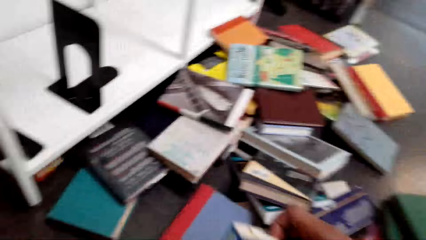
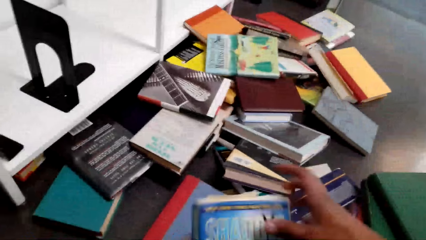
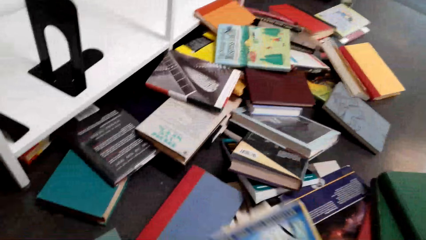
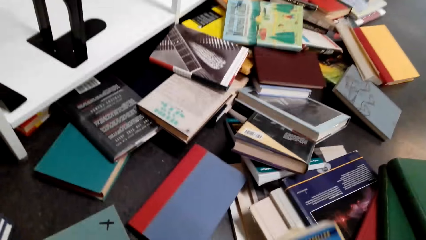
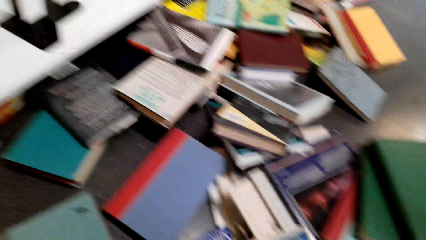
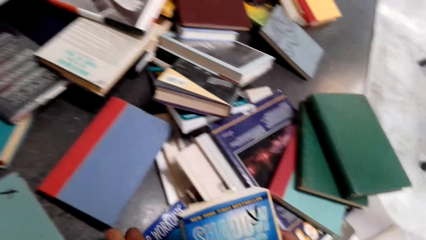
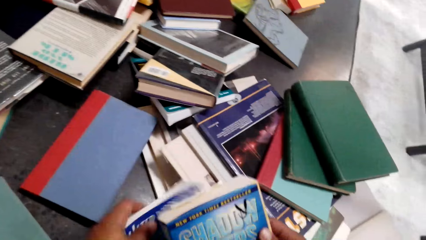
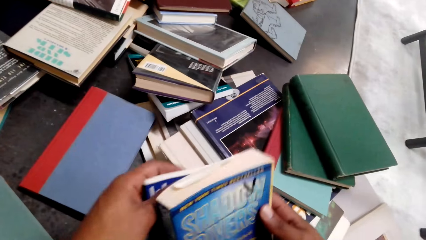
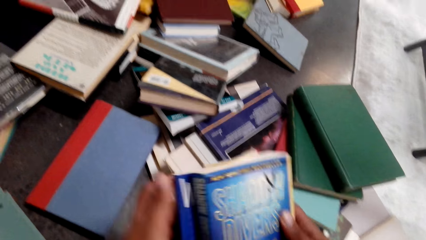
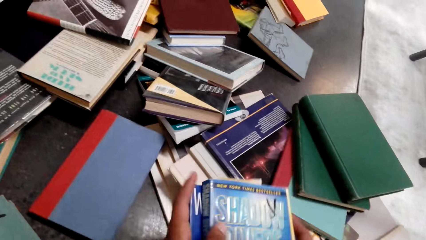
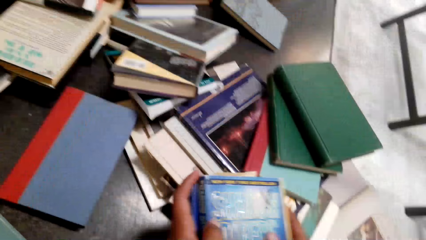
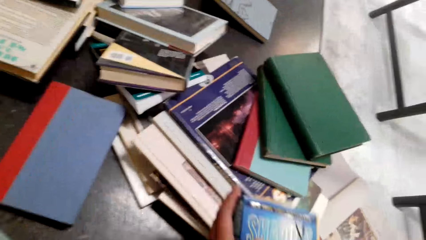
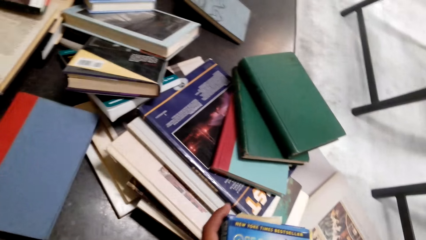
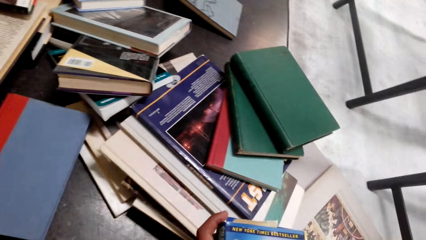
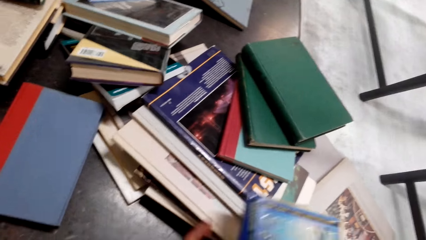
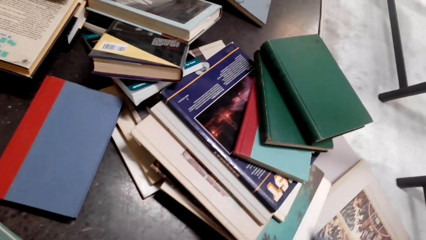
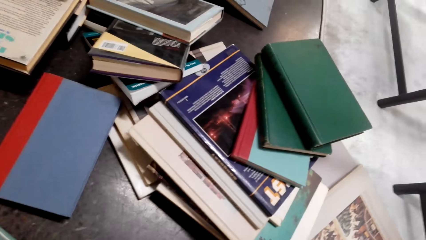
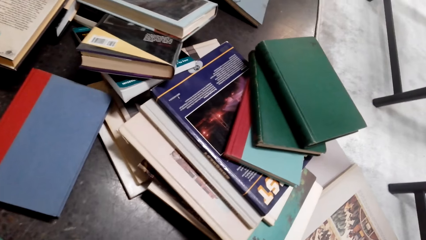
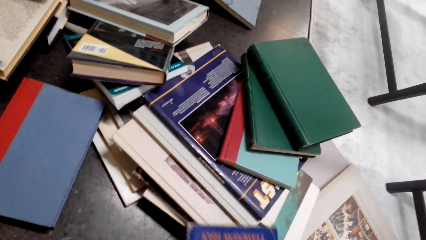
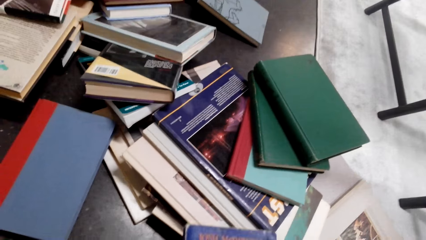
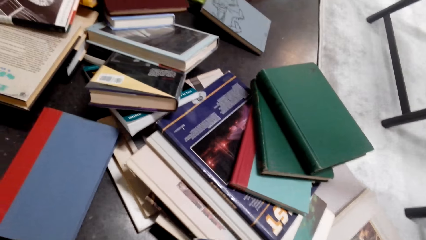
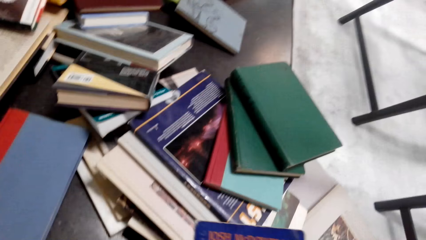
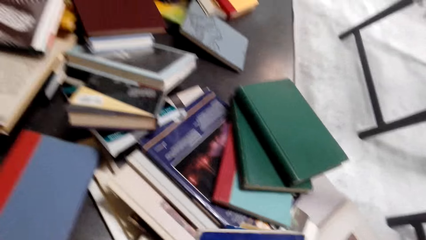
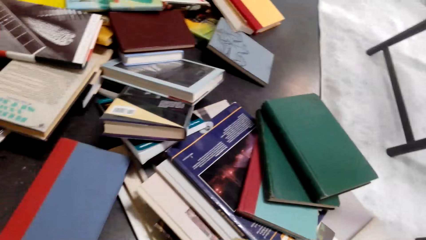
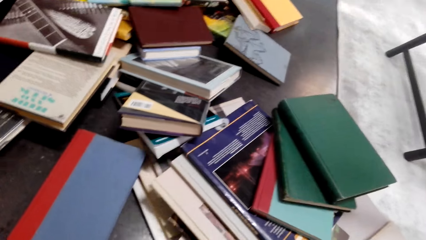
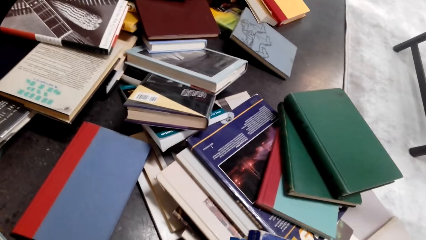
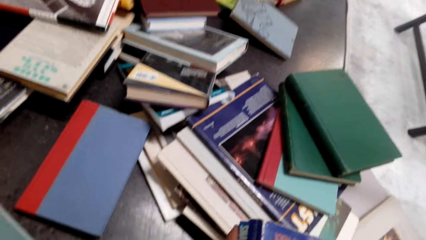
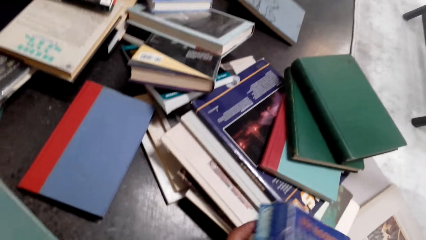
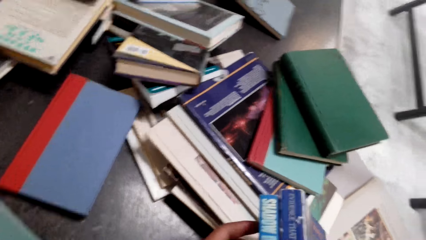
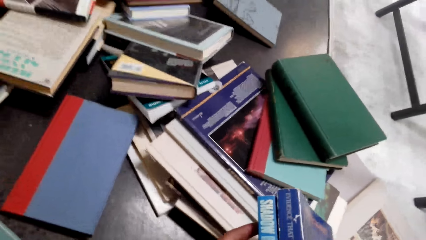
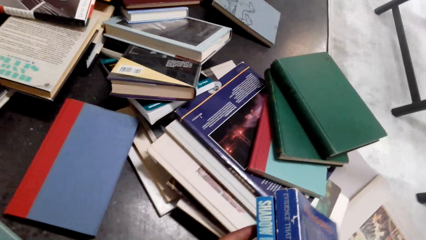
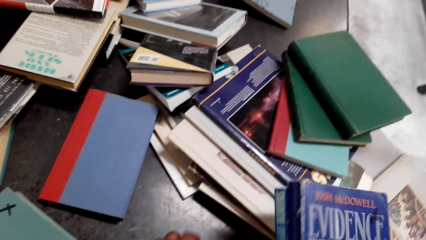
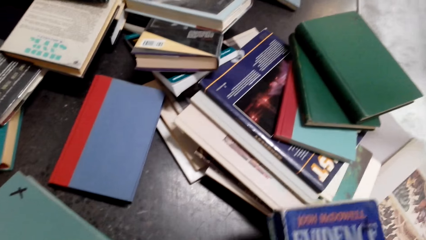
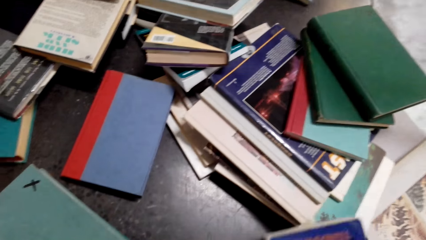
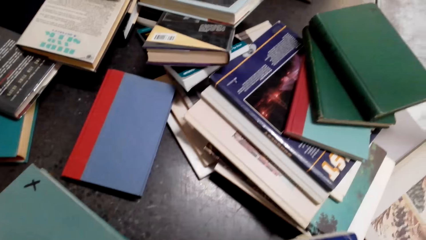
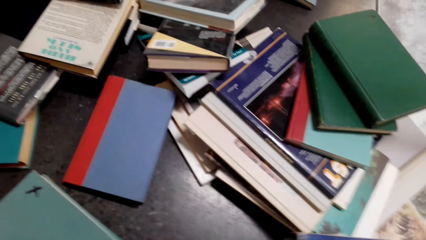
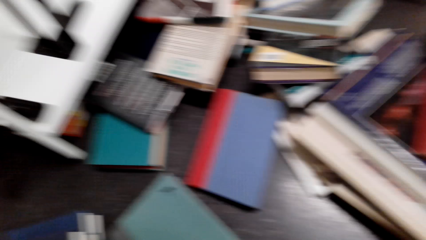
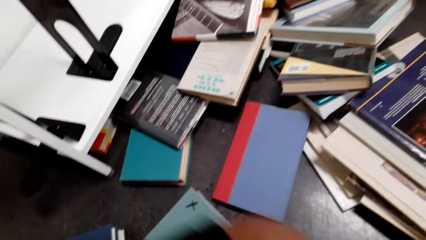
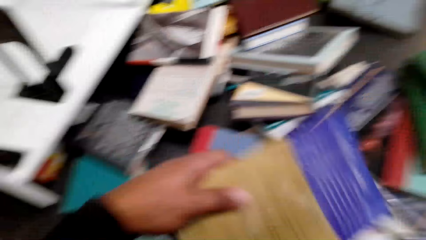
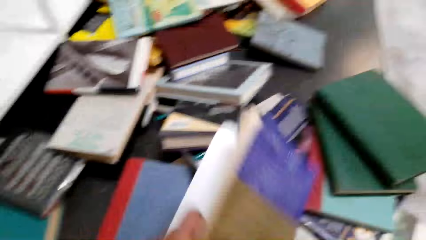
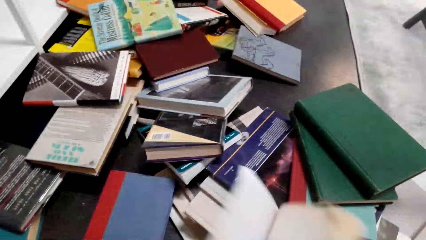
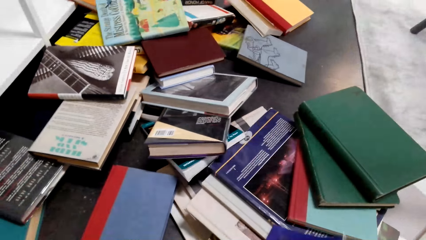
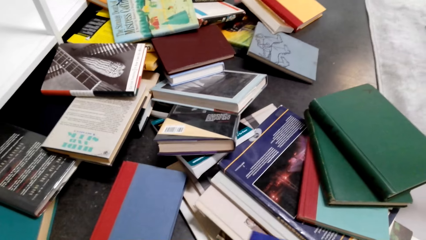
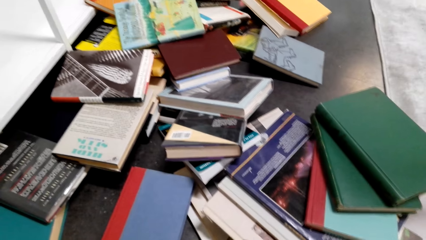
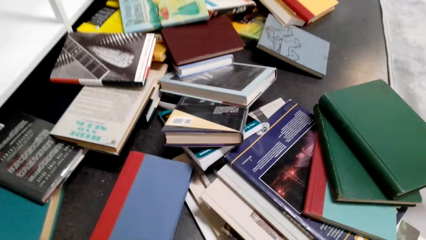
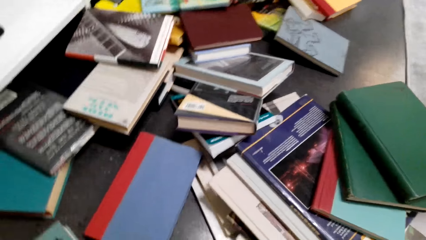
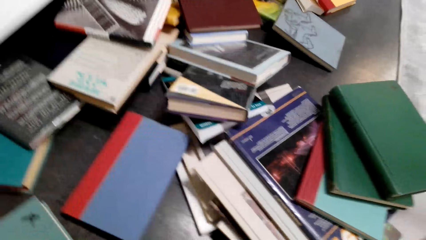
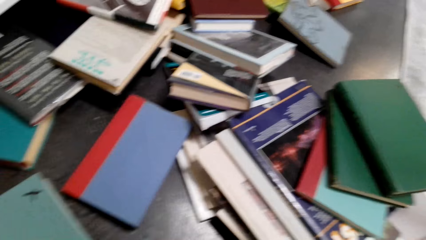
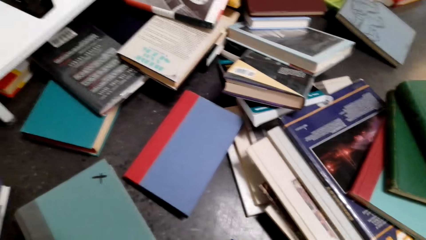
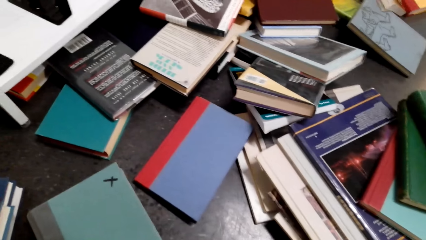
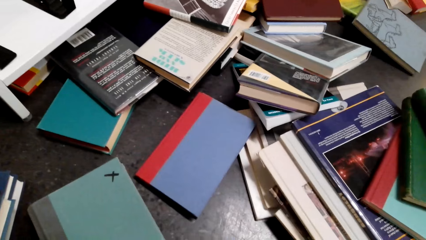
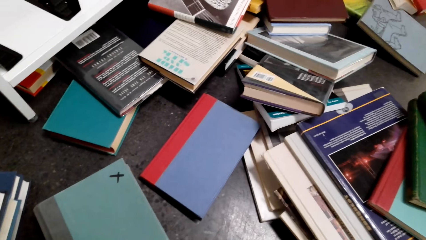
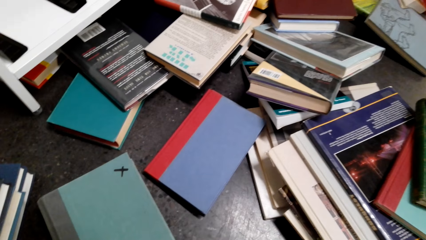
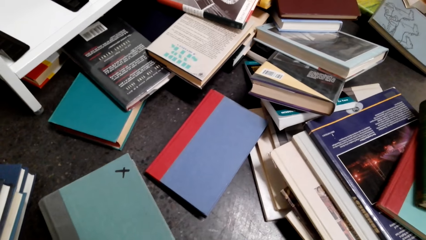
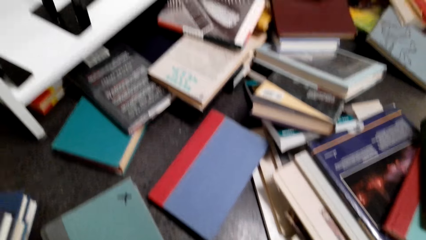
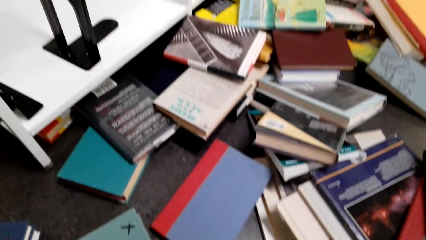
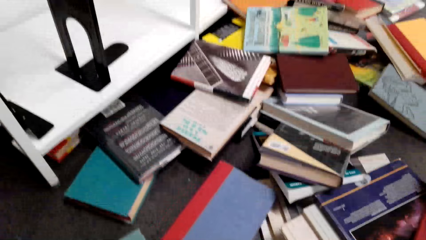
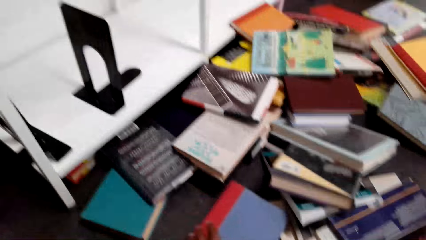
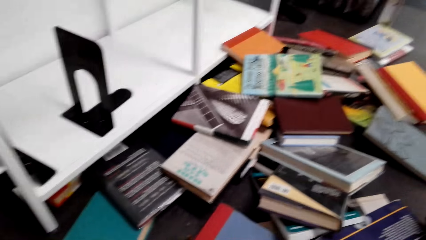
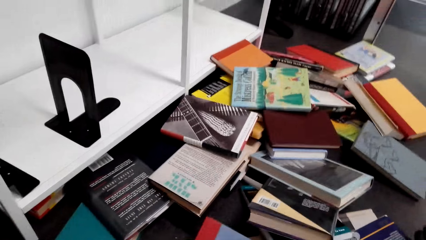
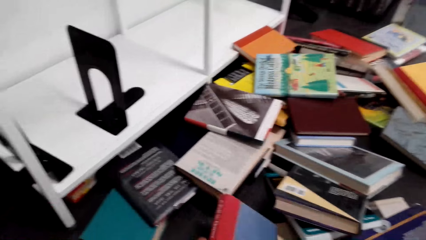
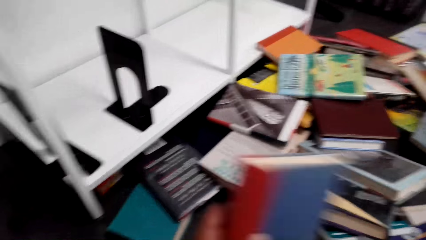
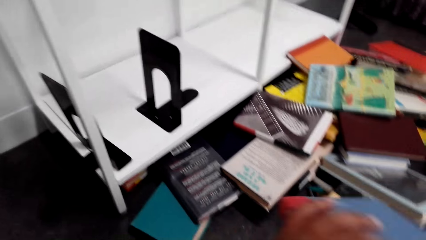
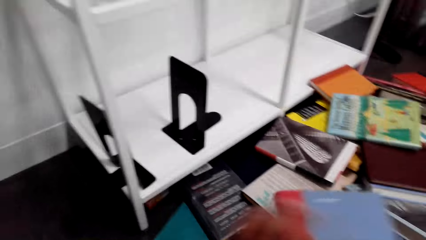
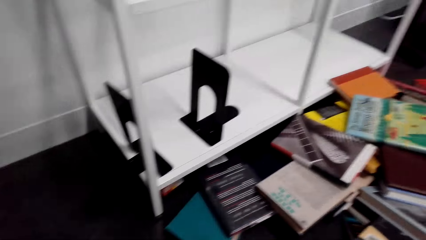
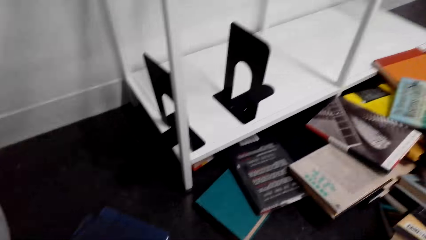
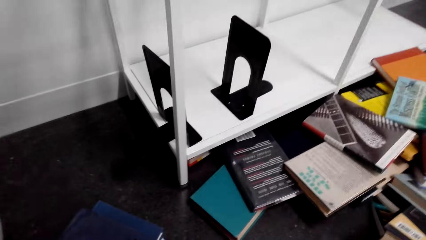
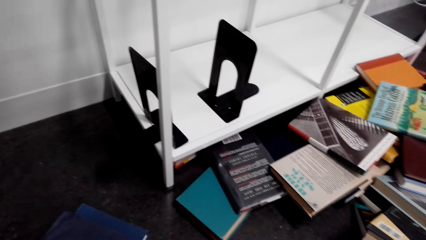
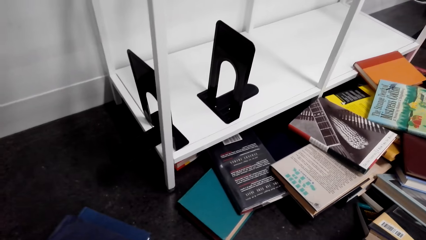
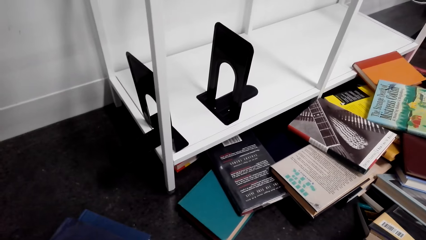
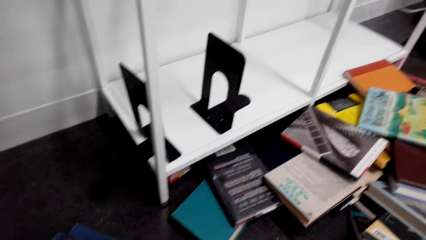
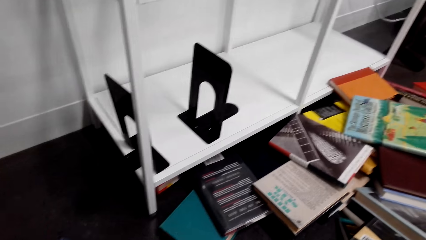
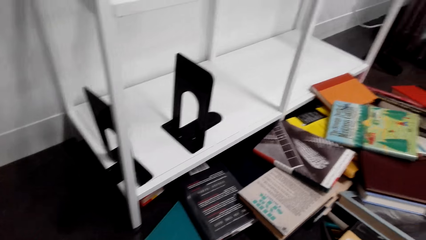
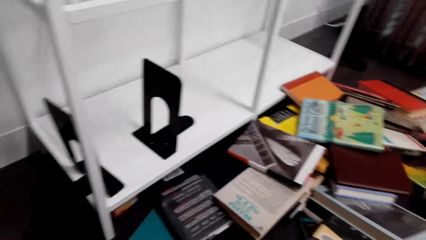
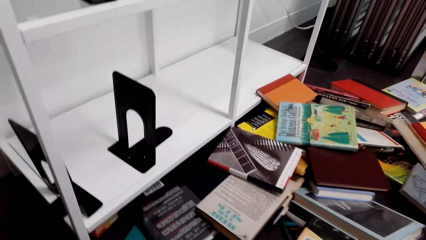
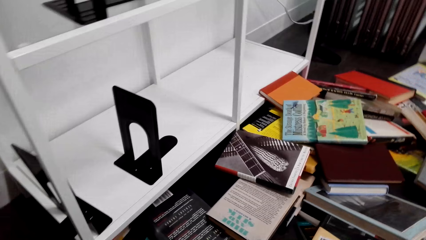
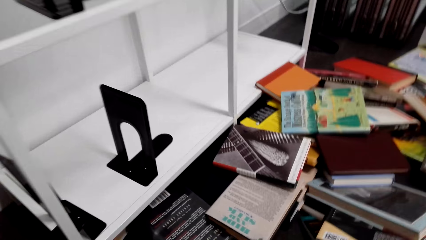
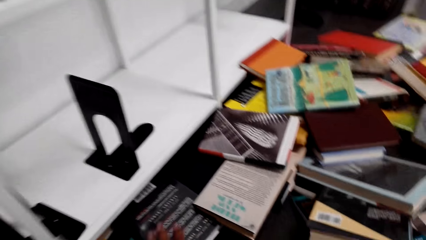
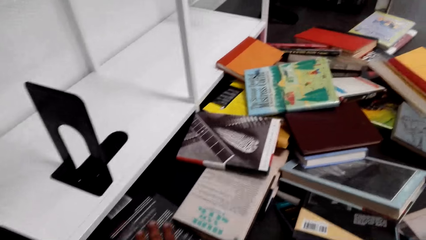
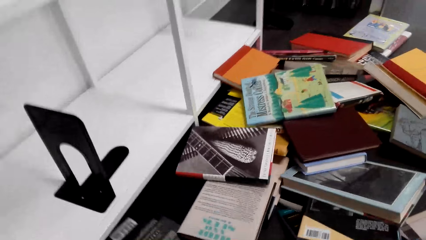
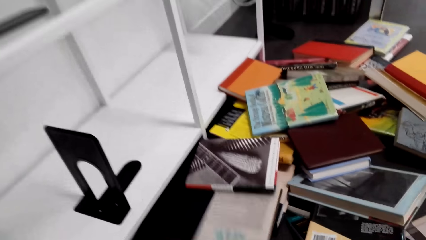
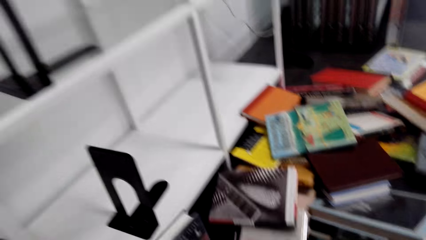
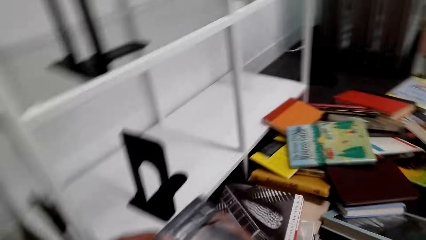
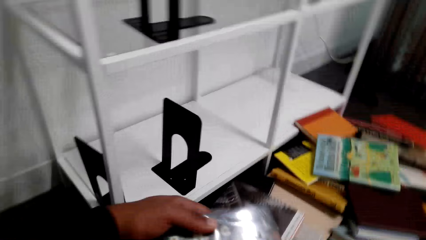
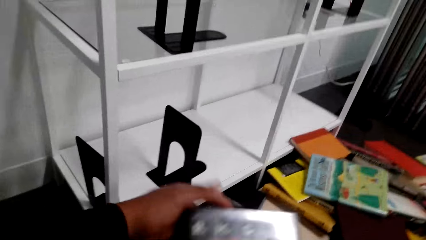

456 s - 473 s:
The camera wearer takes a book. They move both hands. They place the books together. They look at the books on the floor. They move the books on the hands. They look at the books. They lift the books. They put the books aside. They move the books. They take a book. They lift the left hand. They turn the book on the hand. They open the book. They move the book. They look at the books on the floor. They put the book aside. They take a book. They turn the book on the hands. They move the book. They look at the books on the floor. They put the book aside. They take a book.
